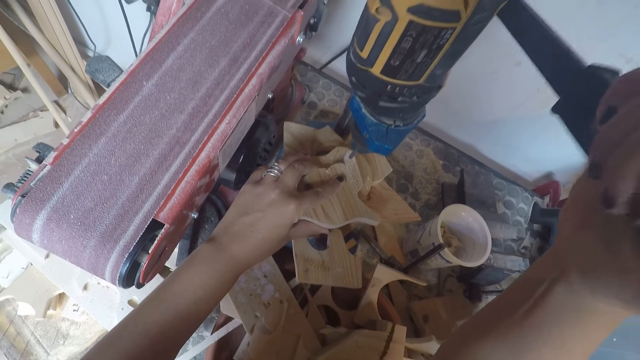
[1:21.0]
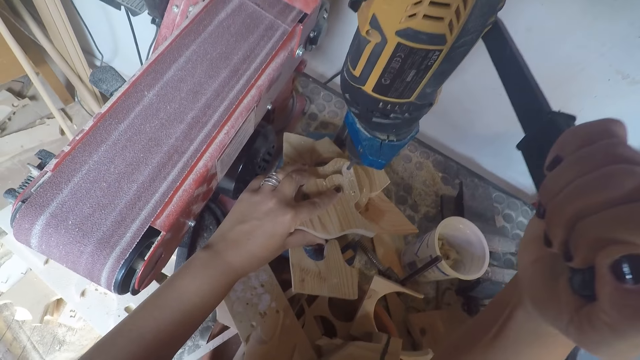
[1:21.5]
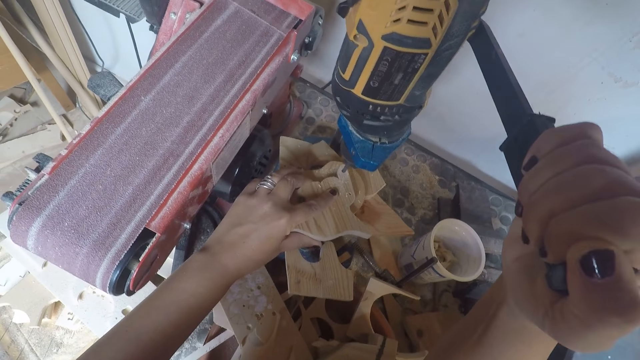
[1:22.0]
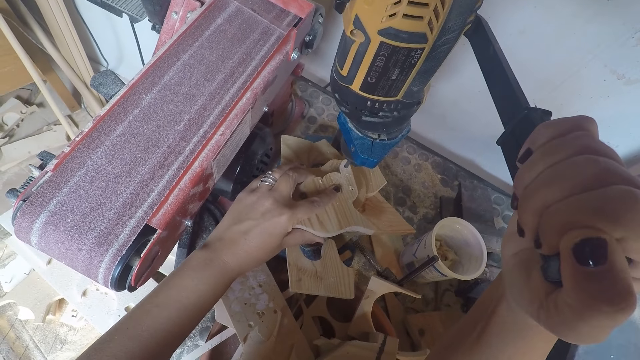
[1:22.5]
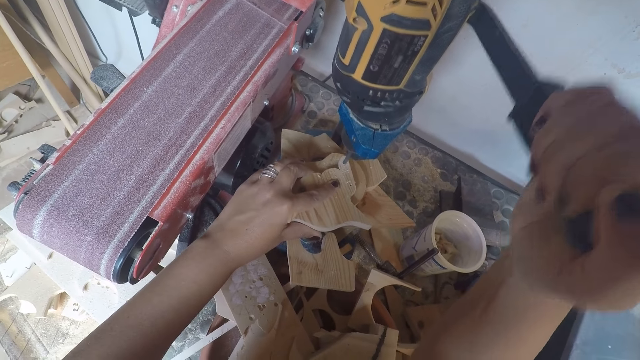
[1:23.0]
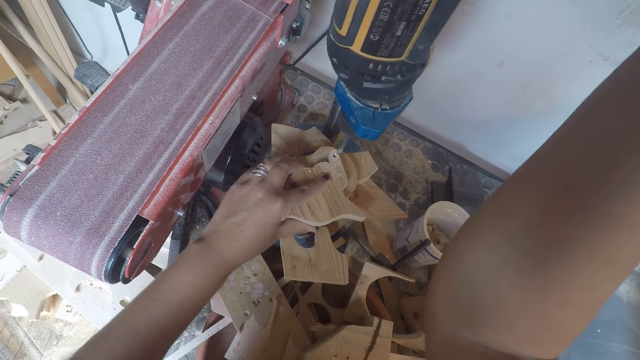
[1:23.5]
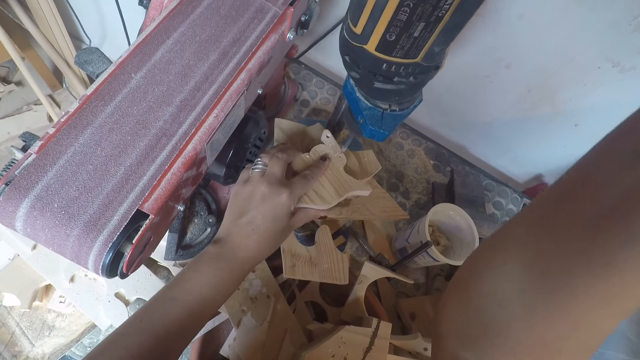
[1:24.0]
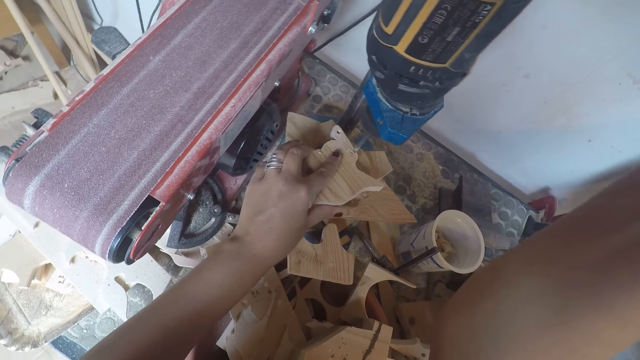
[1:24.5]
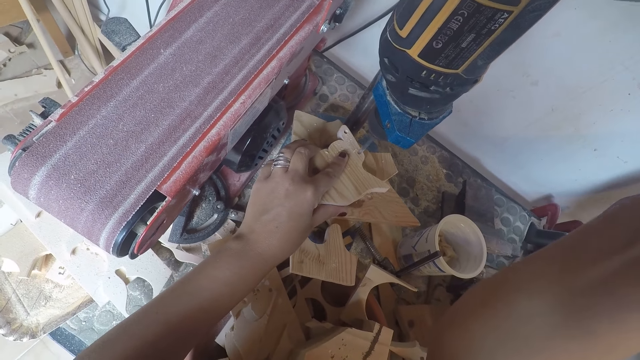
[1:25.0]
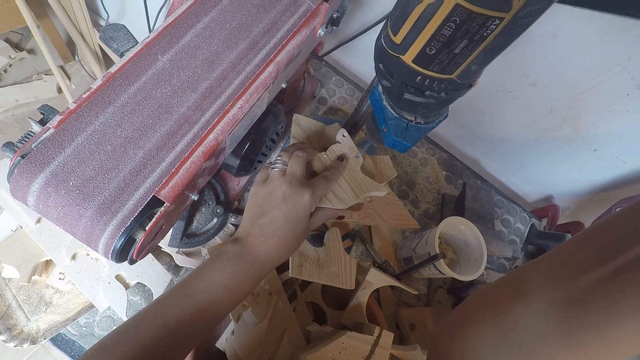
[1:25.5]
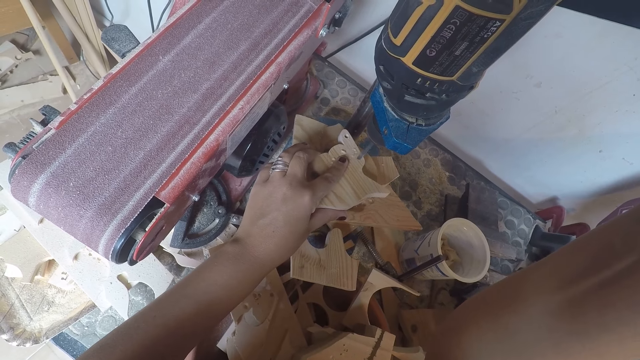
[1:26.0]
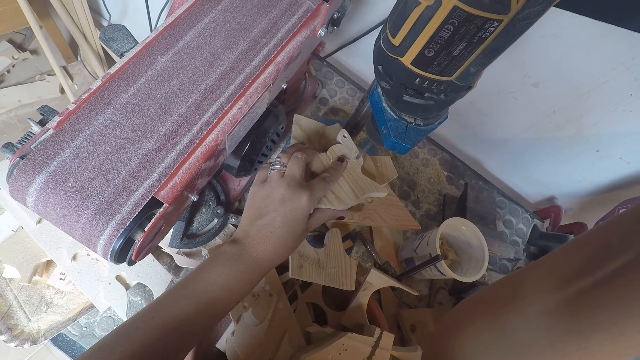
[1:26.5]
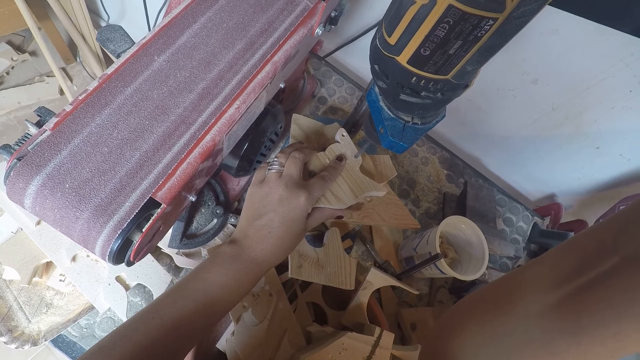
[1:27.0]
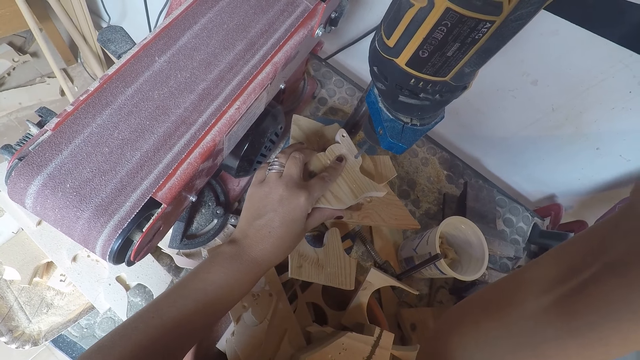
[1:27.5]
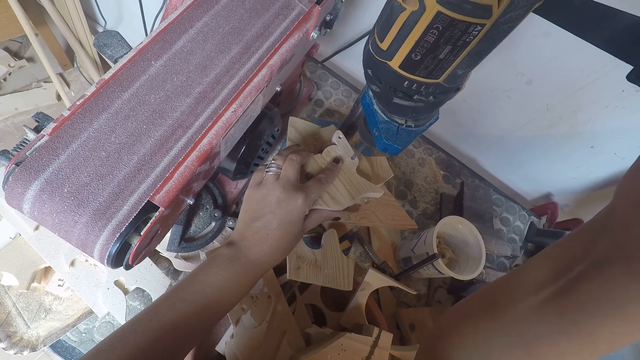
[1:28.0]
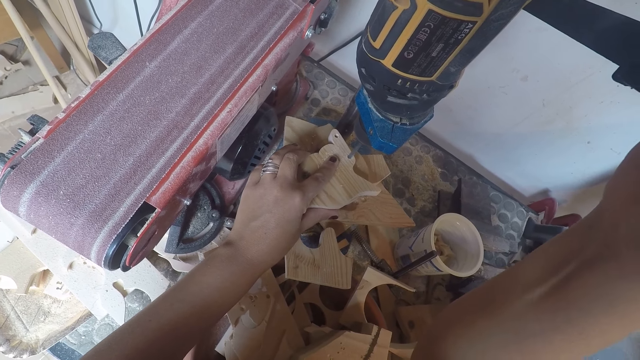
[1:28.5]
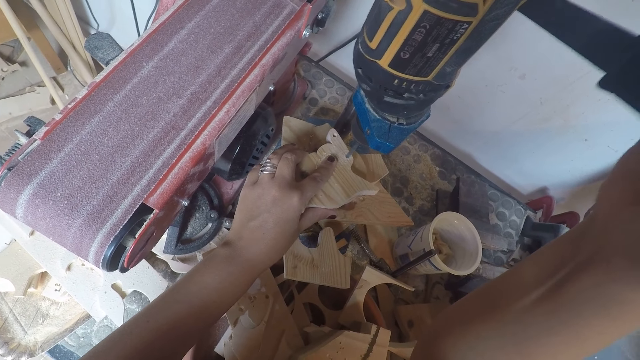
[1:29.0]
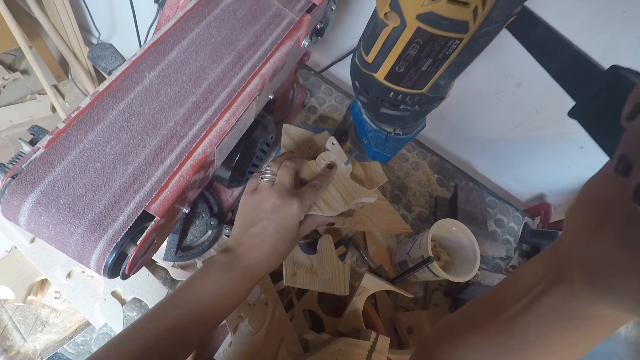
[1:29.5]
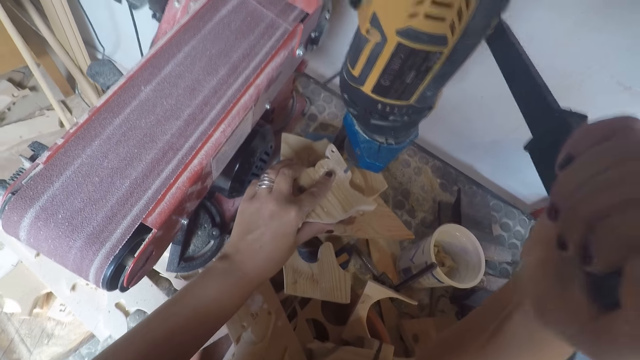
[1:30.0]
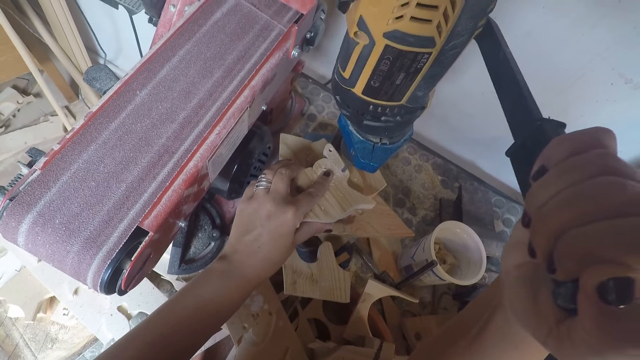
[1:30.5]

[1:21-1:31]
The camera wearer removes the driller on the piece of wood. He adjusts the wood on the drilling machine with his left hand. He drills a hole on the wood with the drilling machine.

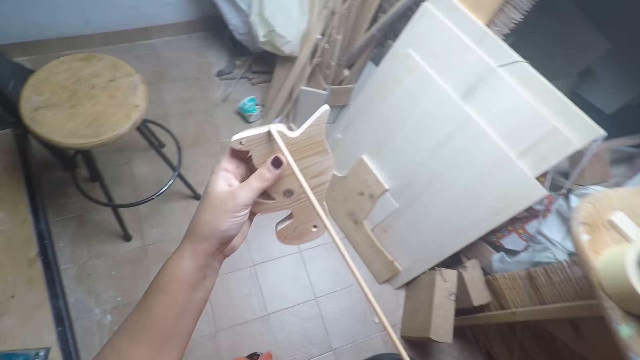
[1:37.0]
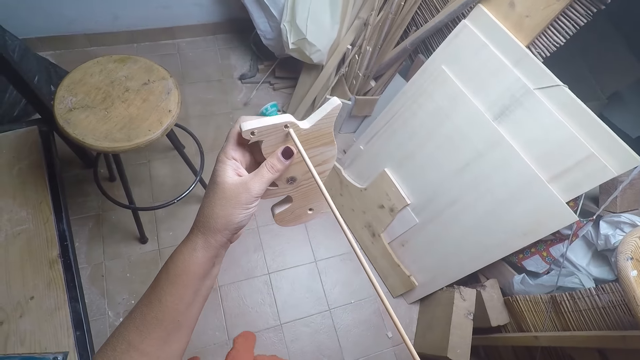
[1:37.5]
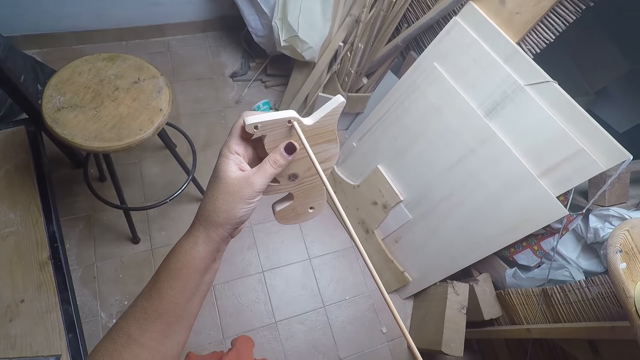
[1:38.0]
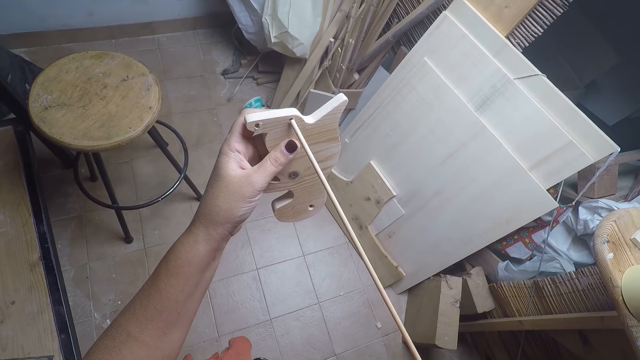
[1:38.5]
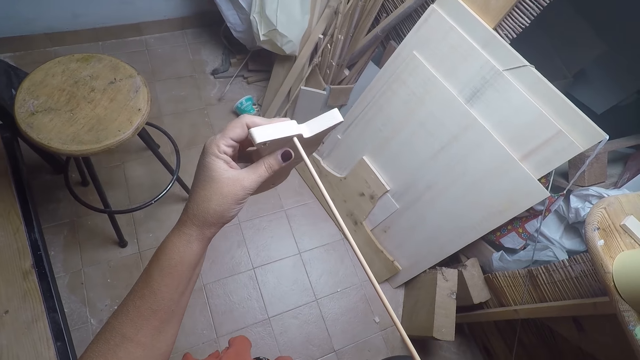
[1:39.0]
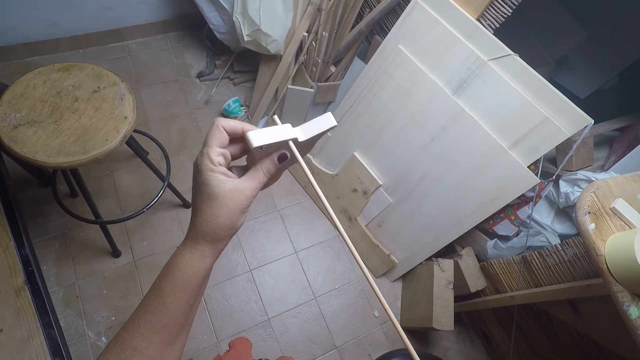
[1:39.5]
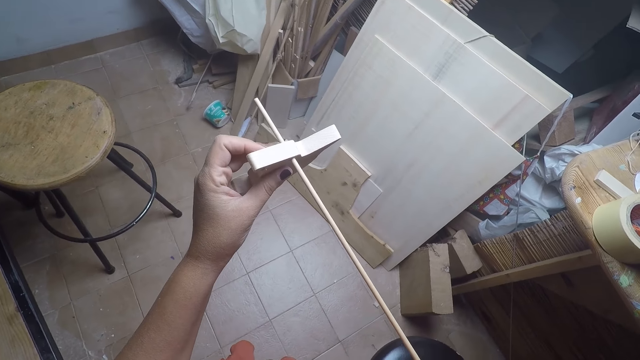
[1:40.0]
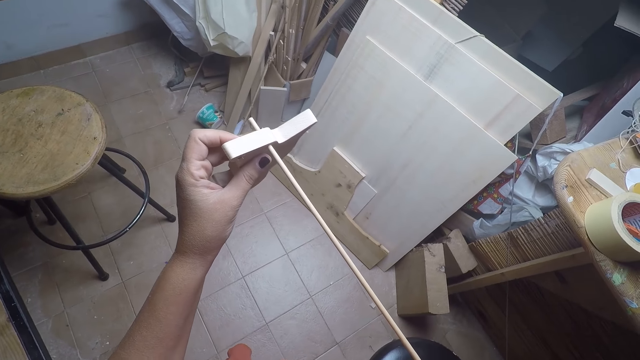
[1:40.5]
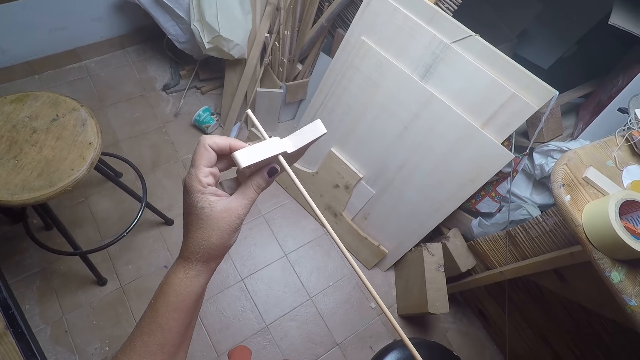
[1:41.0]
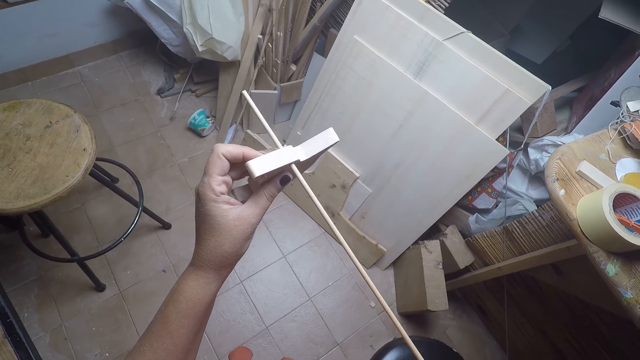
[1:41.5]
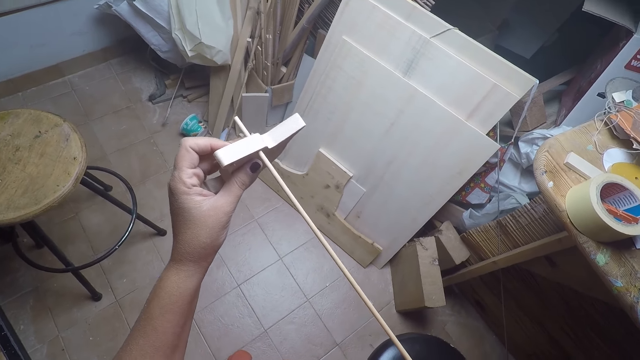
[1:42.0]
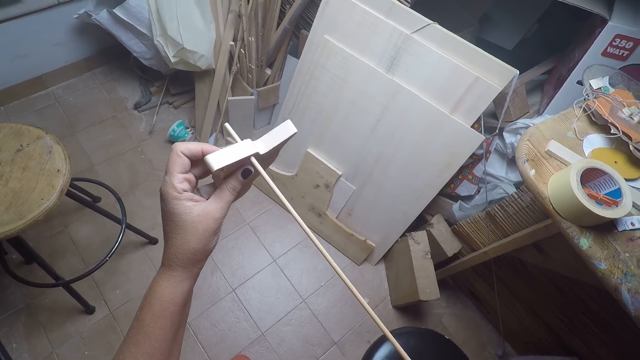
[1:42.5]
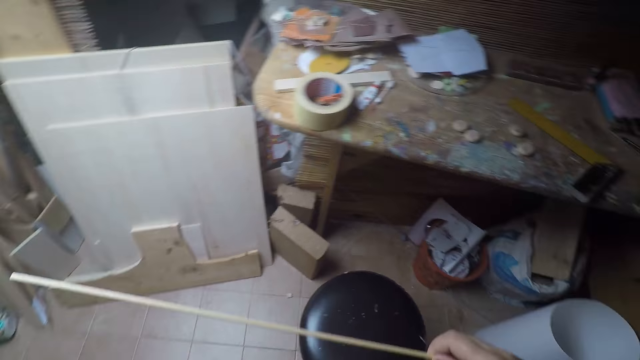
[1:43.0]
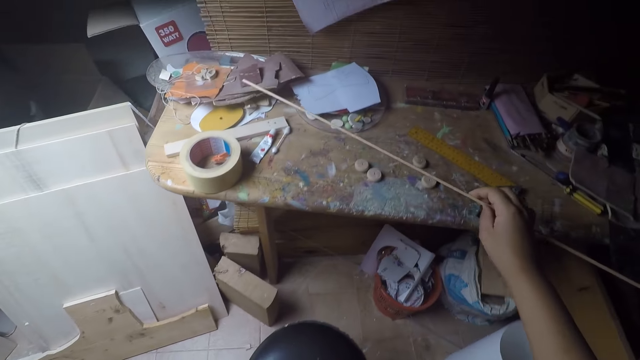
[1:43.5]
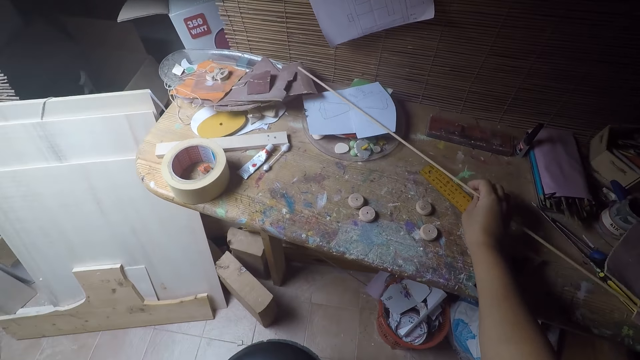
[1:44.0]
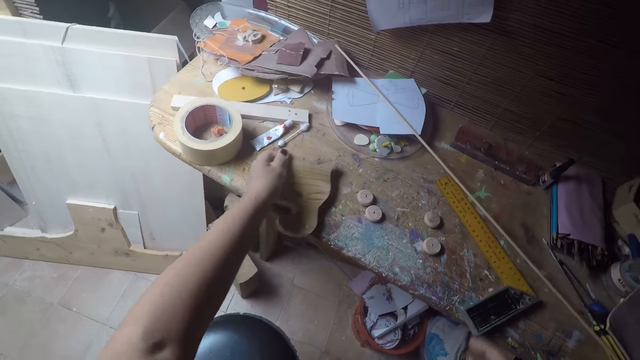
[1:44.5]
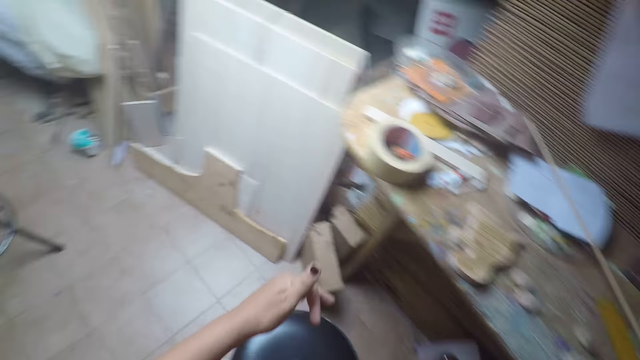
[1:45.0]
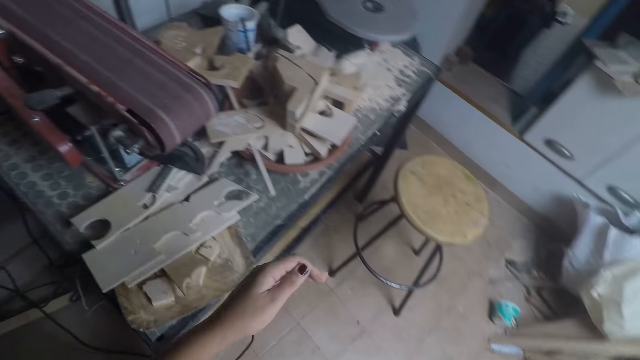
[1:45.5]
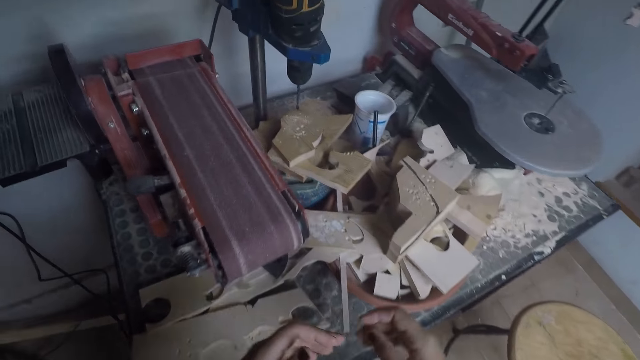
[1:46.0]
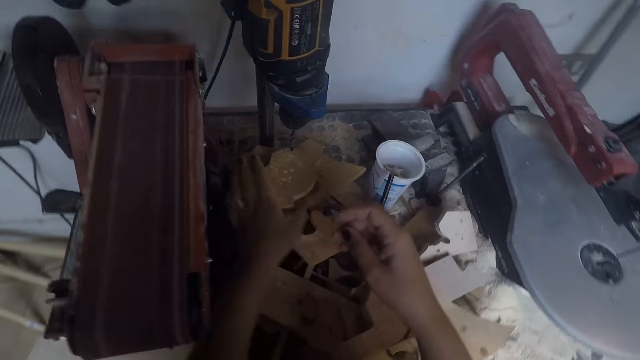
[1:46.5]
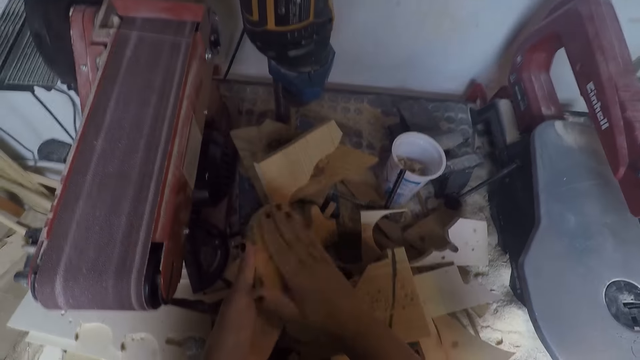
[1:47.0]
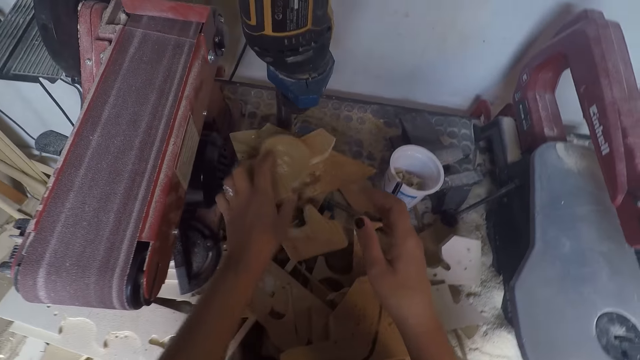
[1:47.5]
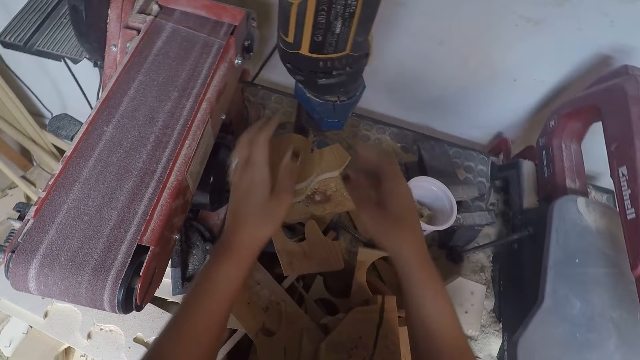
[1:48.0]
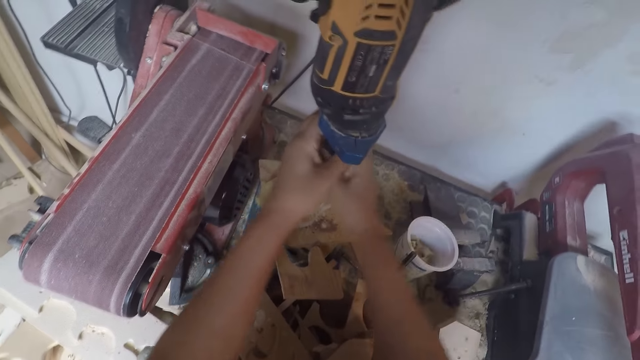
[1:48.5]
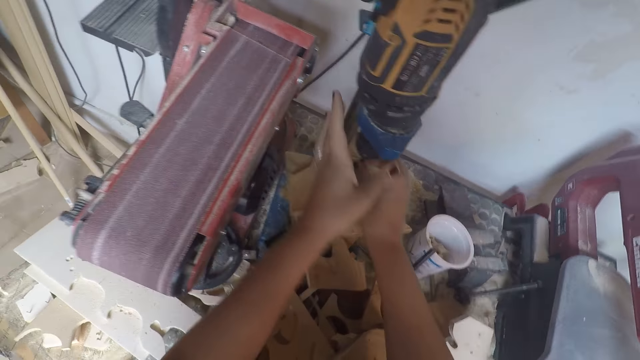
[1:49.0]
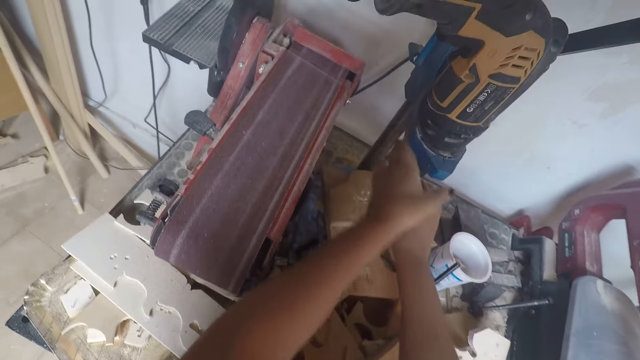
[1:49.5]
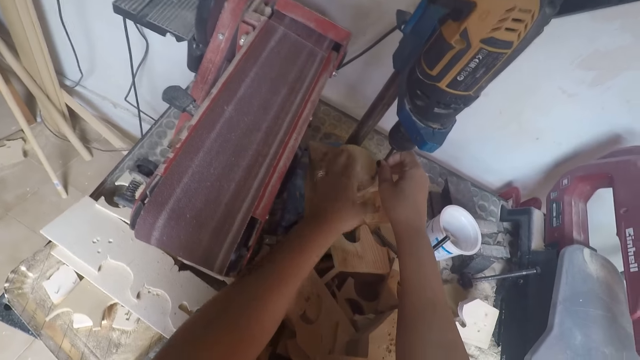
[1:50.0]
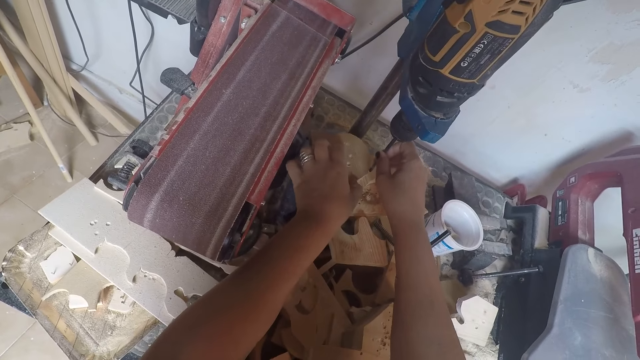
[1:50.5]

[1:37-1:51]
The camera wearer picks up the stick on the piece of wood. He passes the wooden rod through the hole on the wood with his right hand. He drops the wooden rod on the table with his right hand. He drops the wooden model on the table with his left hand. He turns to the drilling machine. He picks up a wood from the drilling machine with his left hand. He hits the wood with his right hand. He drops the wood on the drilling machine with his left hand. He removes the drilling bit from the chuck with his two hands. He ties the drill bit.
